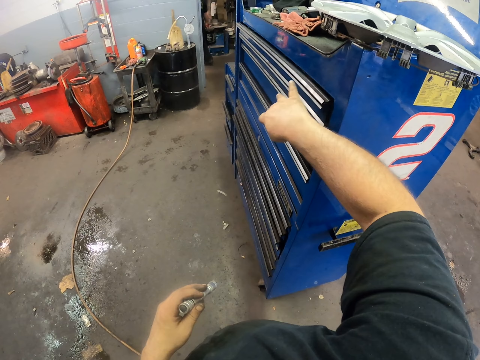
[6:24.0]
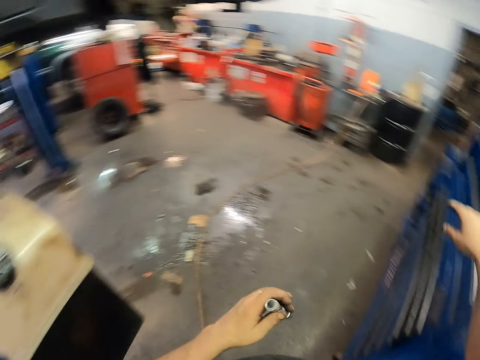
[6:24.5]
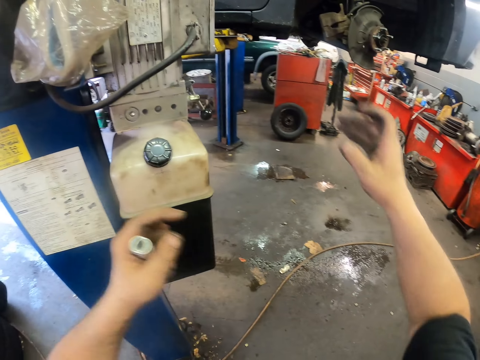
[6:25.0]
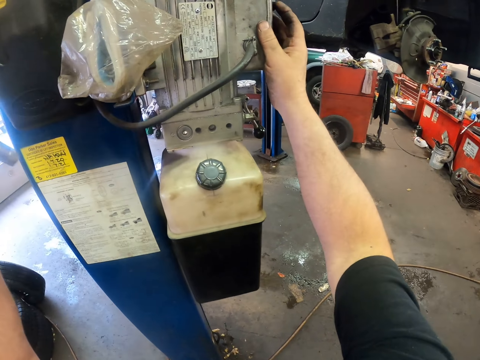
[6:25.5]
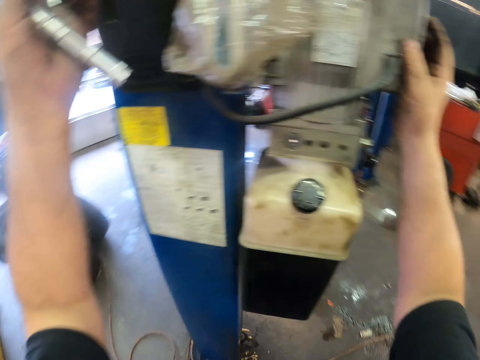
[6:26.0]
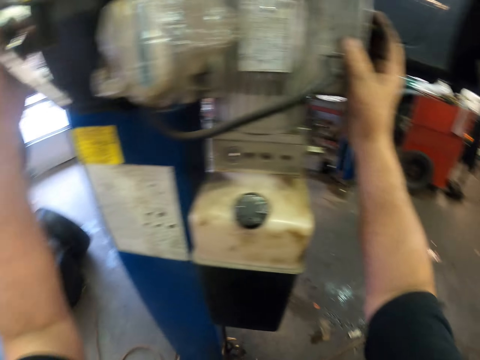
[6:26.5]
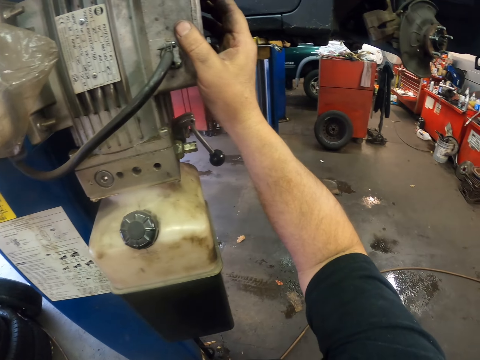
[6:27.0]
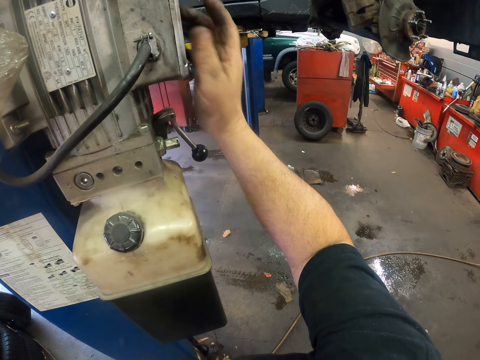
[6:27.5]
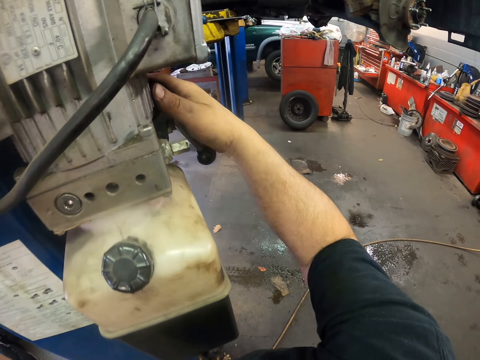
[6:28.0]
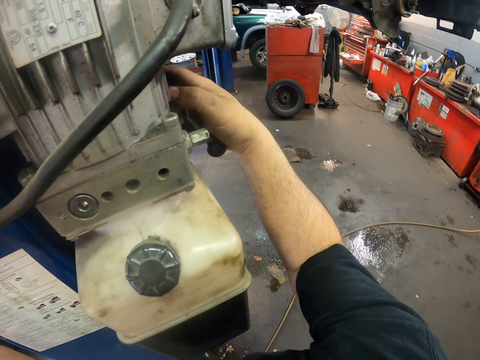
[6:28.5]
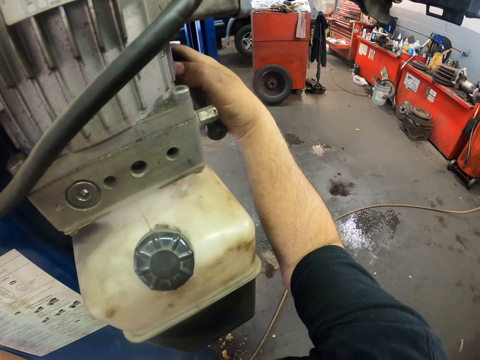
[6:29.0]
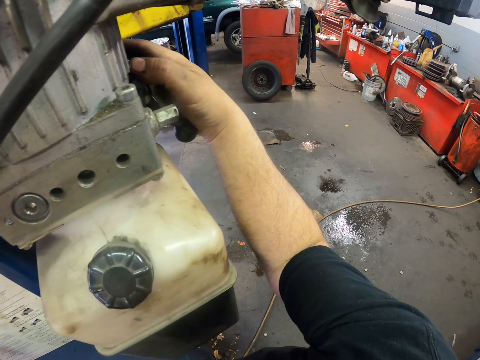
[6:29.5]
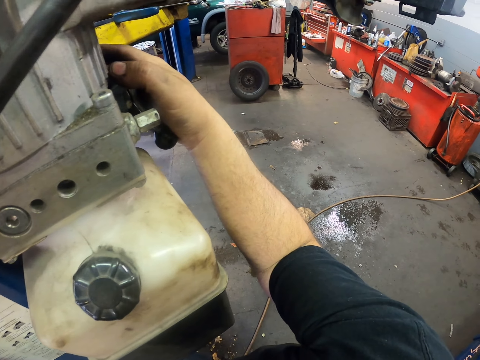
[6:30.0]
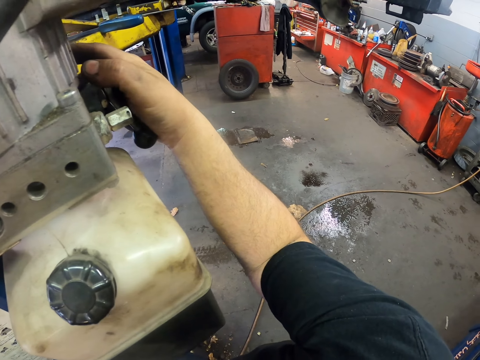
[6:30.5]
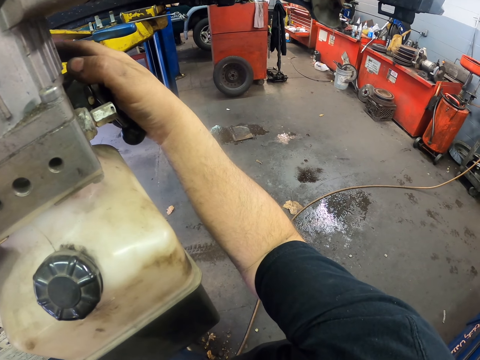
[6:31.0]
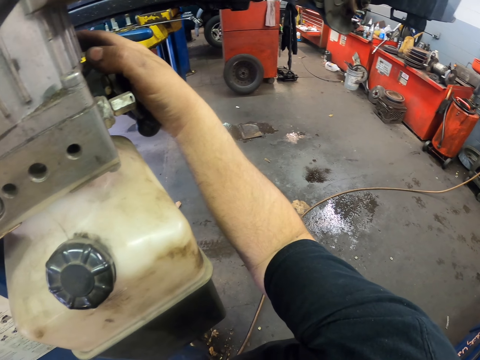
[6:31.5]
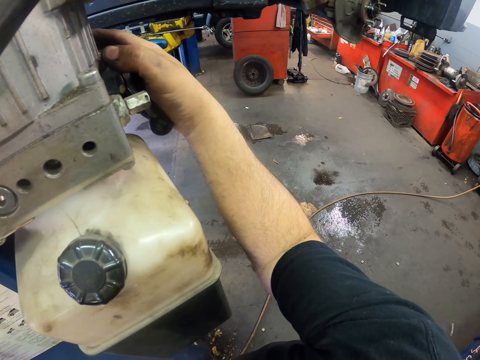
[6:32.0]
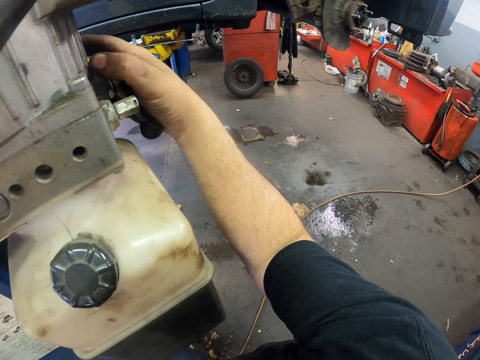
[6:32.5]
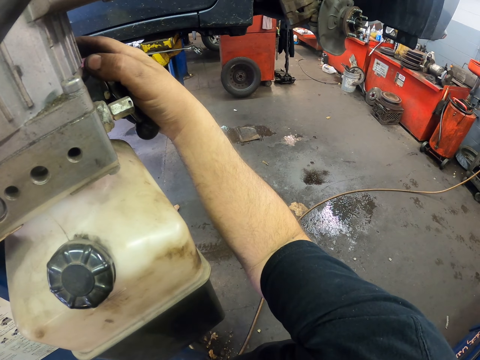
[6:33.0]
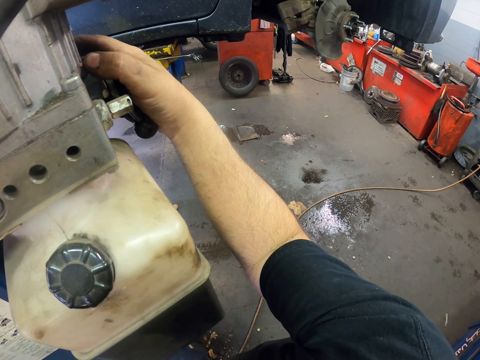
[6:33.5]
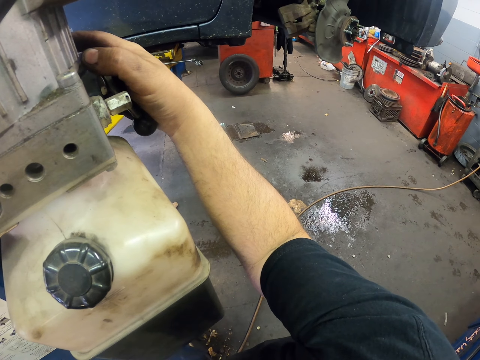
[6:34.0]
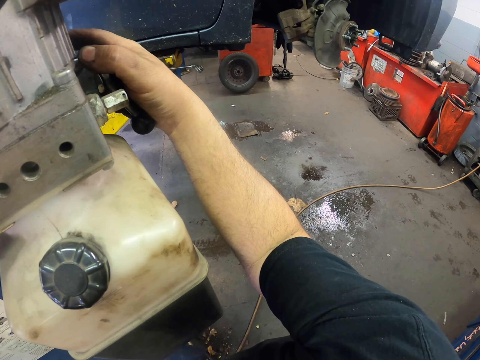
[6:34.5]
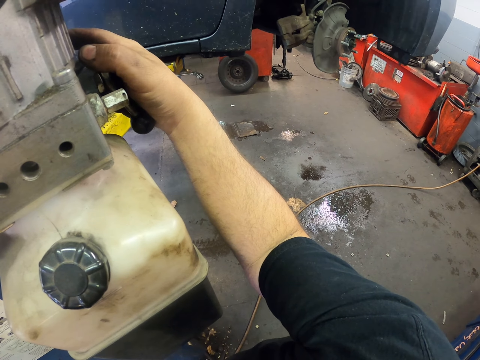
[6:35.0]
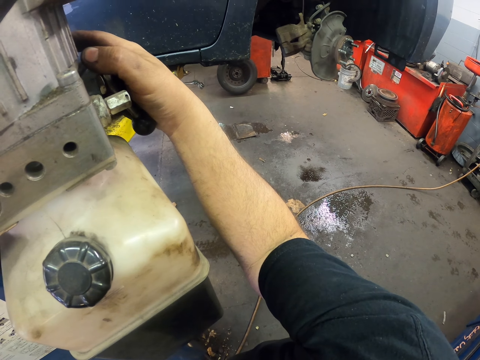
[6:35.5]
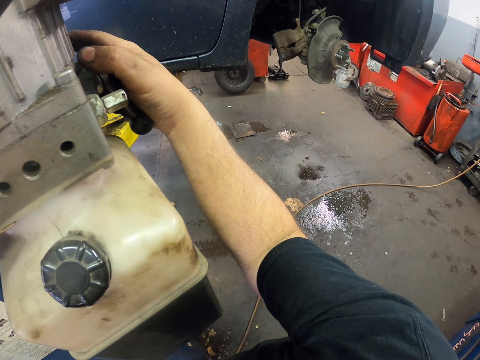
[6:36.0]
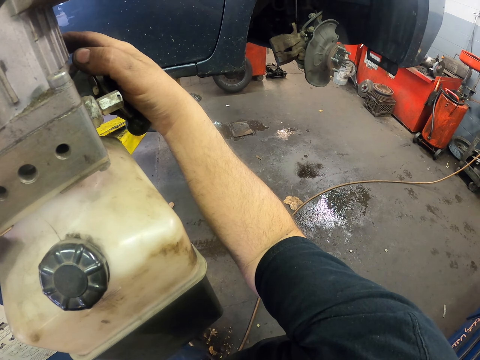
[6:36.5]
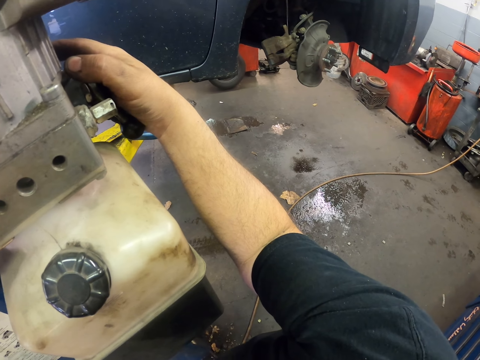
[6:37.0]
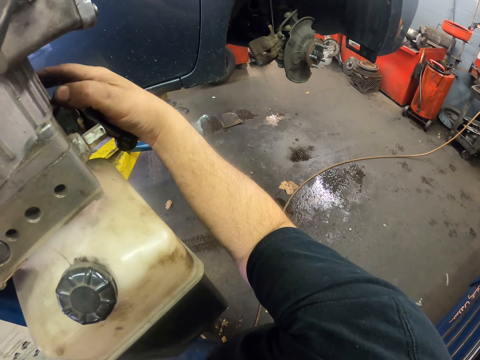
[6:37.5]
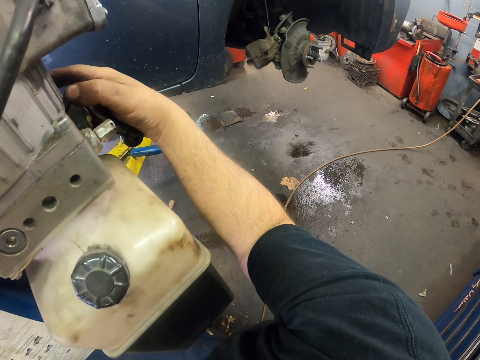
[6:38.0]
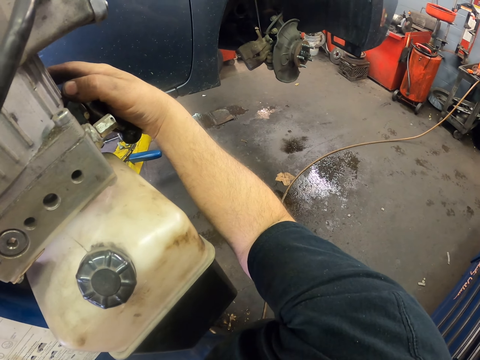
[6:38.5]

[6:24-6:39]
The camera wearer closes the tool box with the right hand. They lower the car with the post lift.

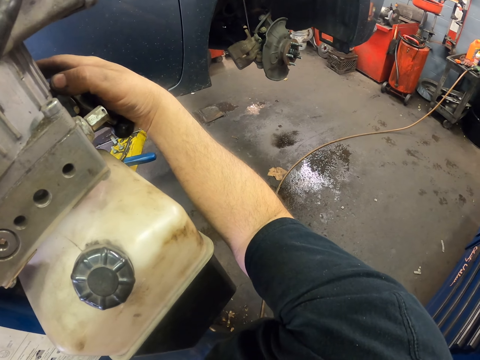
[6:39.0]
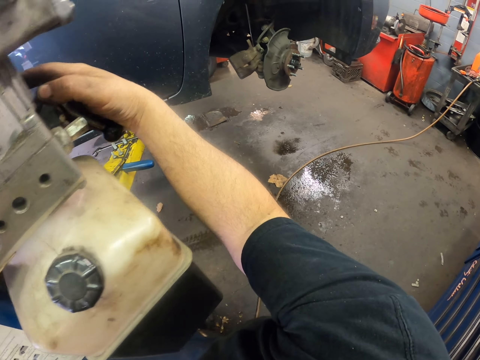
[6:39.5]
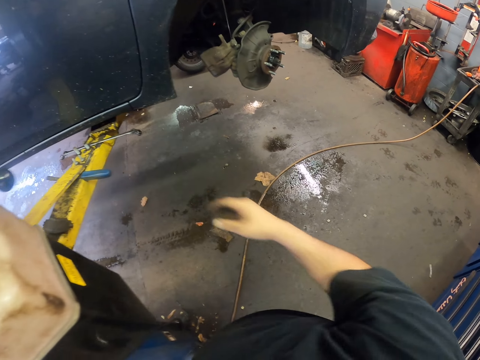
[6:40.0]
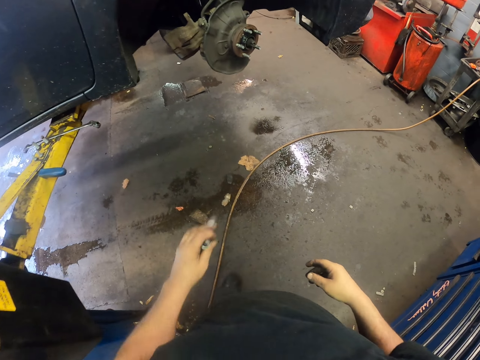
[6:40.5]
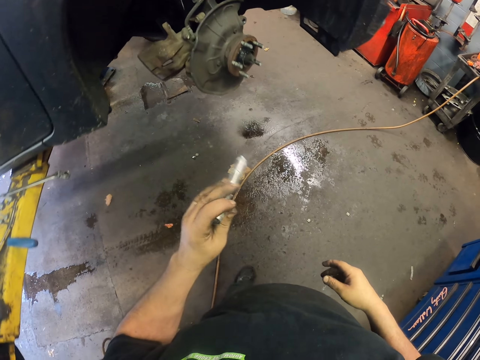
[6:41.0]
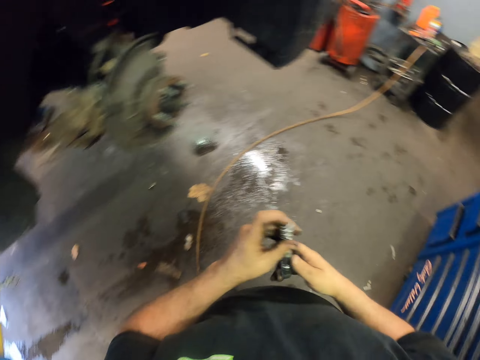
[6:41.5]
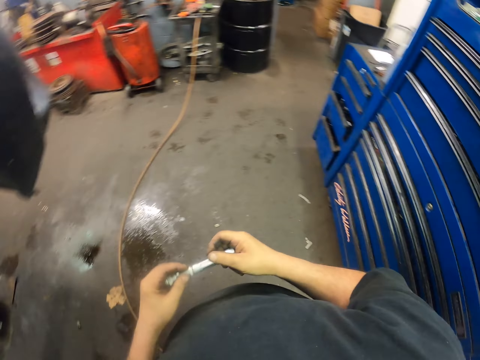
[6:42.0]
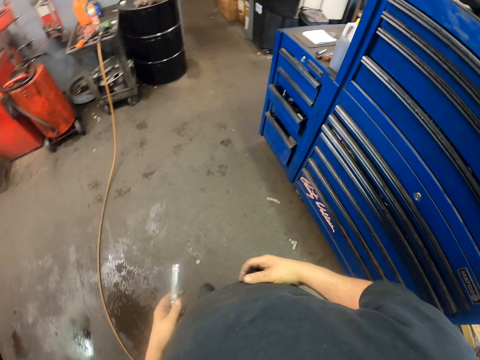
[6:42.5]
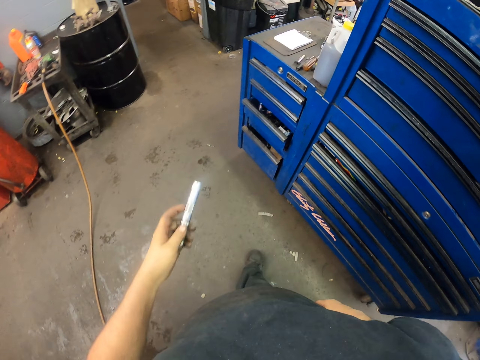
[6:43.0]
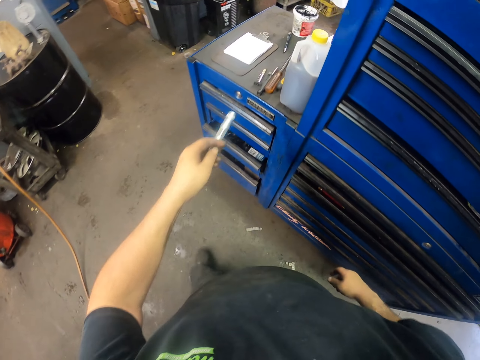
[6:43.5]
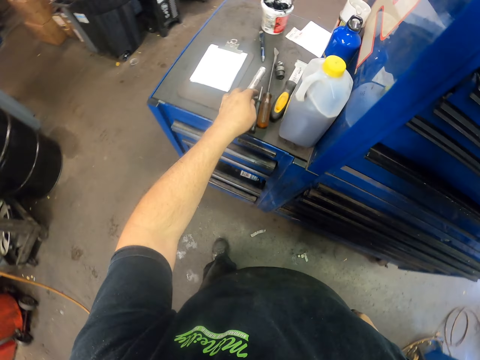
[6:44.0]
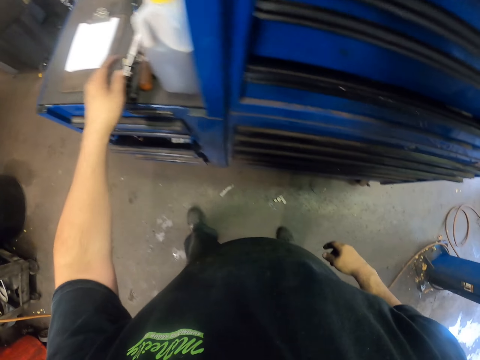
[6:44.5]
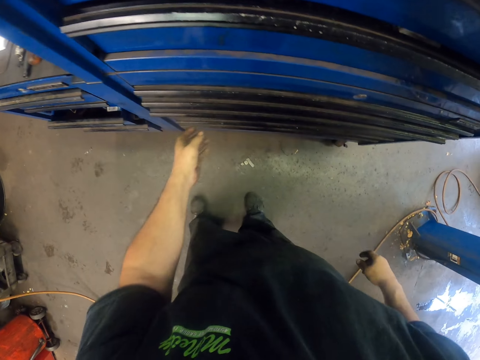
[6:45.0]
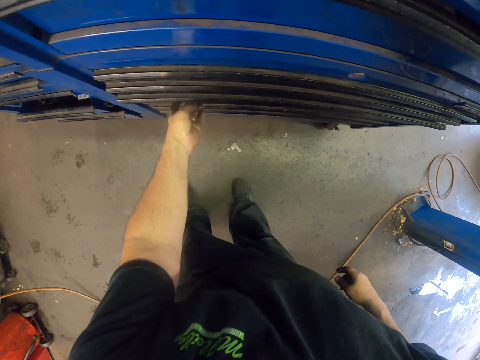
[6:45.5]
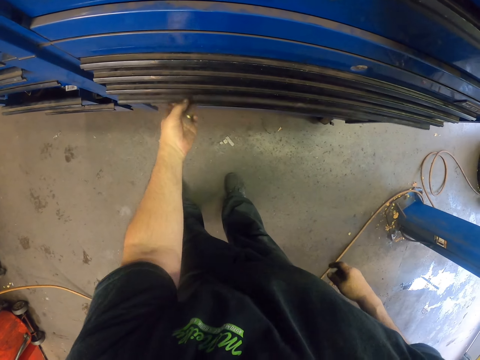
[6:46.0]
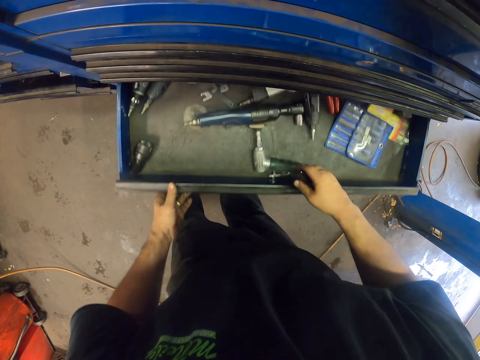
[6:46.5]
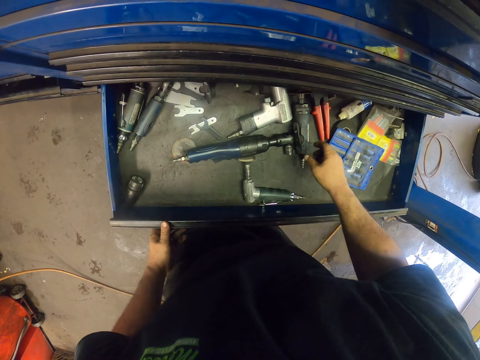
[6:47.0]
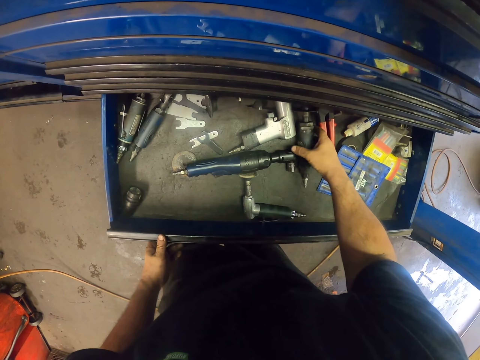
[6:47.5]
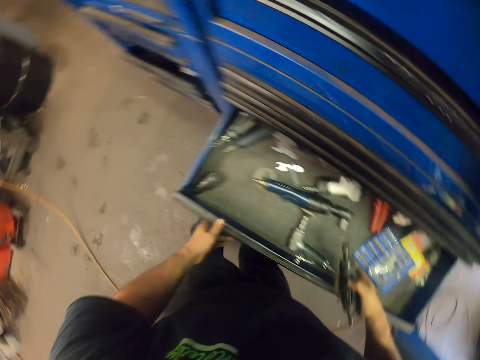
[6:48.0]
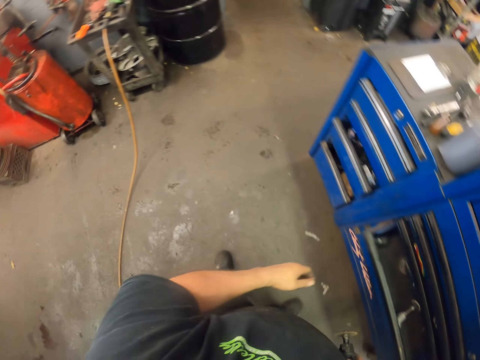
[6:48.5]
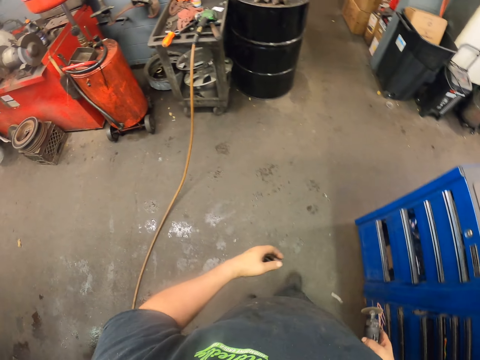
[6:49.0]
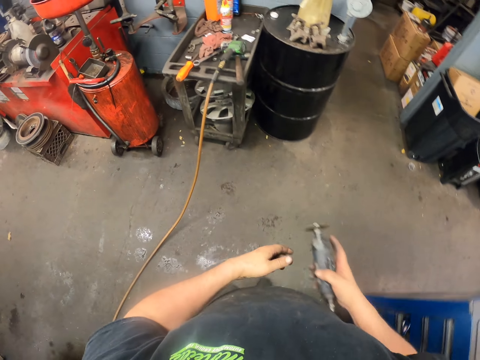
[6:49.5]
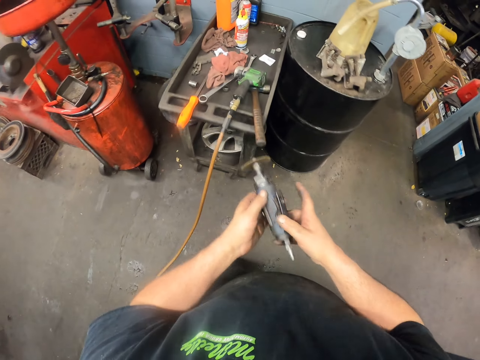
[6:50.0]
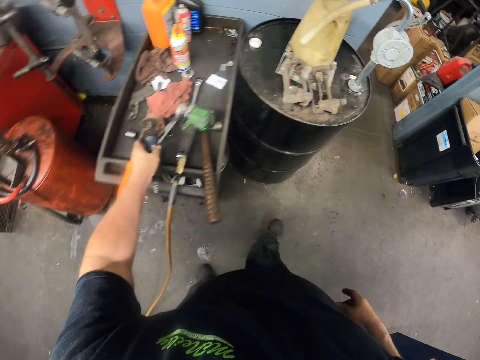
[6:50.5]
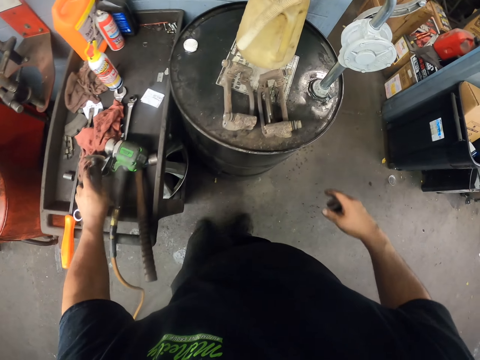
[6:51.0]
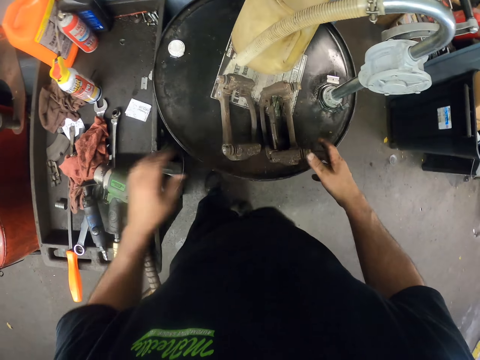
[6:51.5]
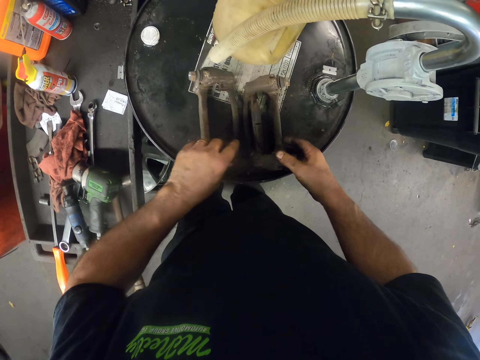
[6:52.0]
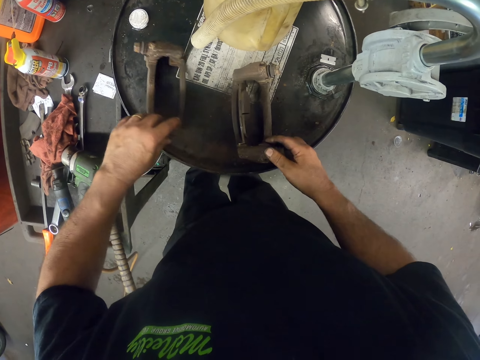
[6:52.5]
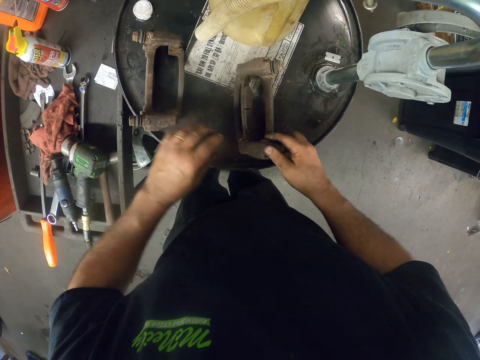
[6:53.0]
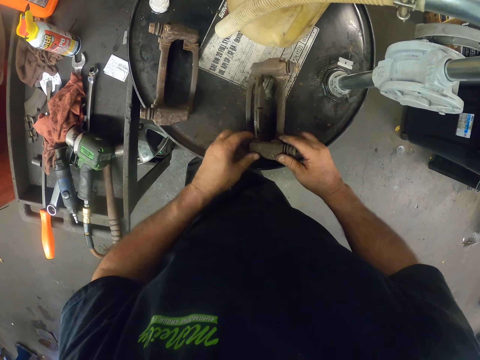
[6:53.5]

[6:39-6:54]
The camera wearer puts the torch on the tool box or table. They open the tool box with the left hand. They pick the wire brush or wrench drill from the tool box. They put the wire brush on the tools on the table.
